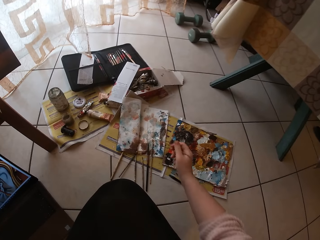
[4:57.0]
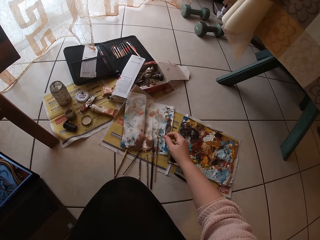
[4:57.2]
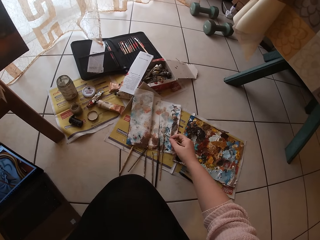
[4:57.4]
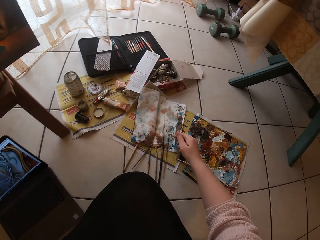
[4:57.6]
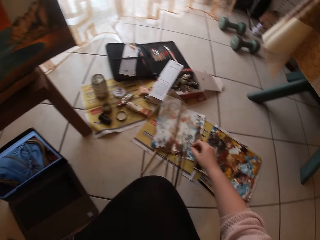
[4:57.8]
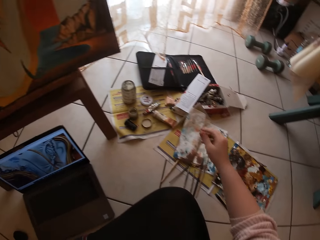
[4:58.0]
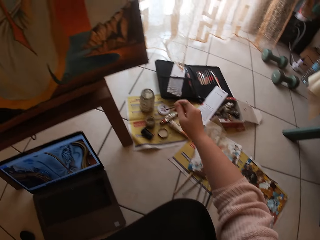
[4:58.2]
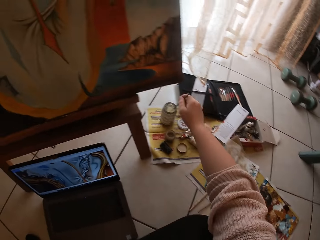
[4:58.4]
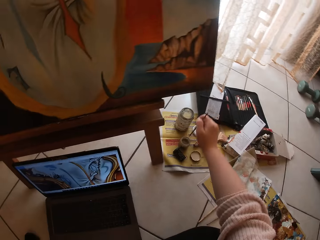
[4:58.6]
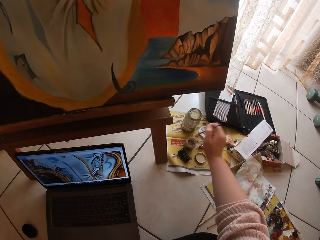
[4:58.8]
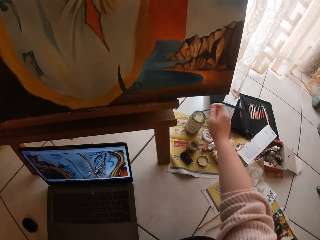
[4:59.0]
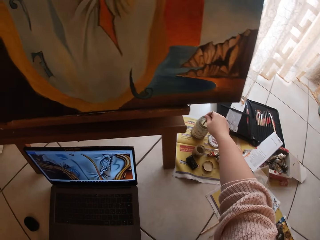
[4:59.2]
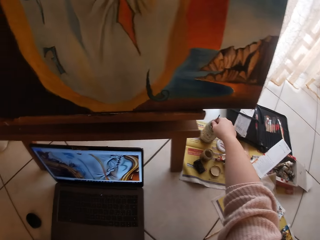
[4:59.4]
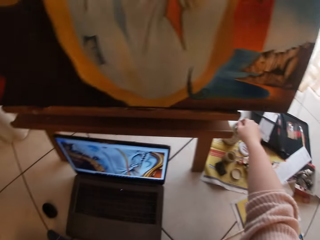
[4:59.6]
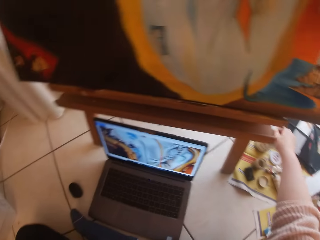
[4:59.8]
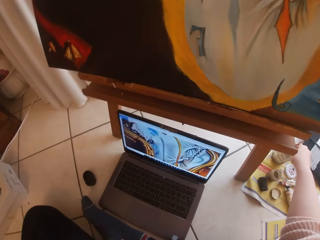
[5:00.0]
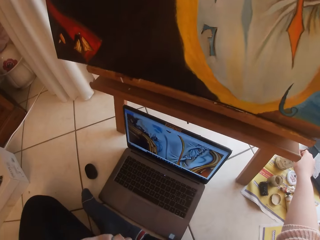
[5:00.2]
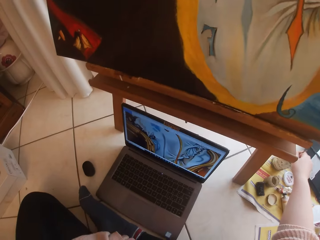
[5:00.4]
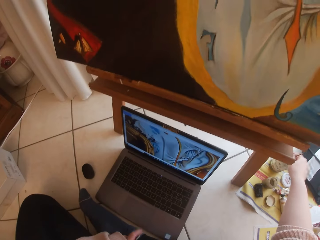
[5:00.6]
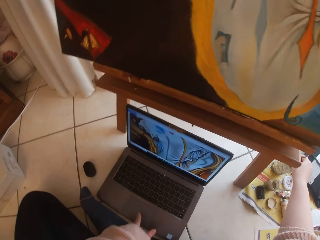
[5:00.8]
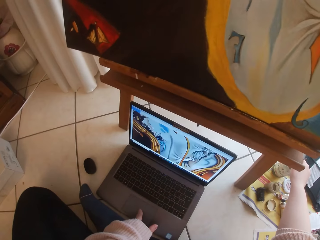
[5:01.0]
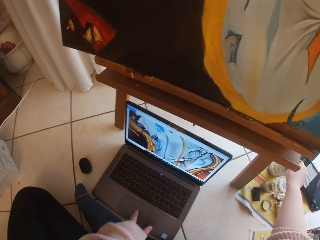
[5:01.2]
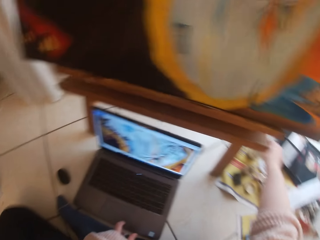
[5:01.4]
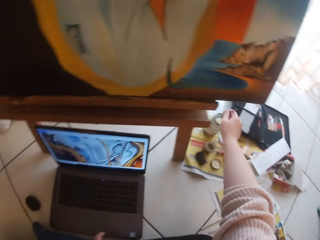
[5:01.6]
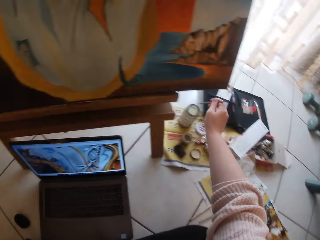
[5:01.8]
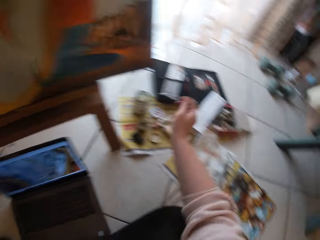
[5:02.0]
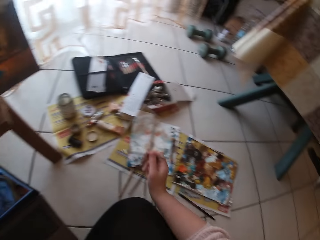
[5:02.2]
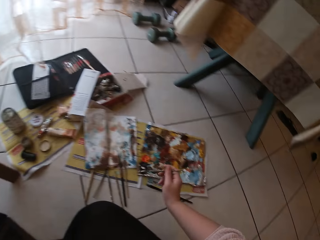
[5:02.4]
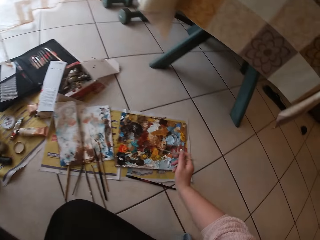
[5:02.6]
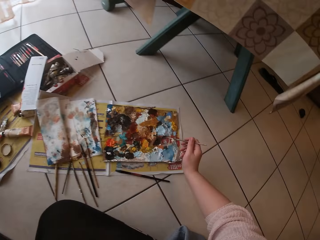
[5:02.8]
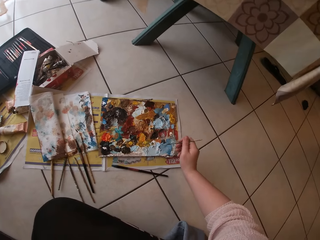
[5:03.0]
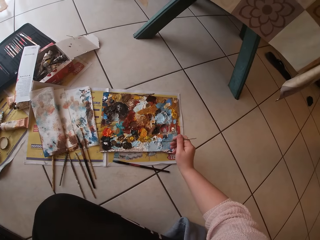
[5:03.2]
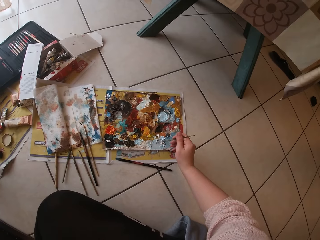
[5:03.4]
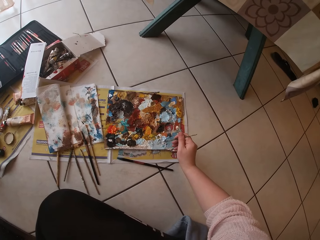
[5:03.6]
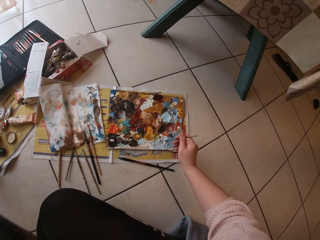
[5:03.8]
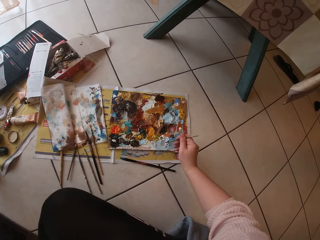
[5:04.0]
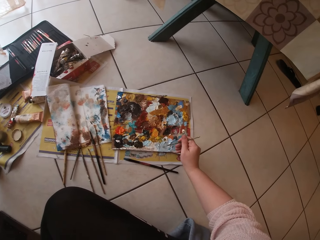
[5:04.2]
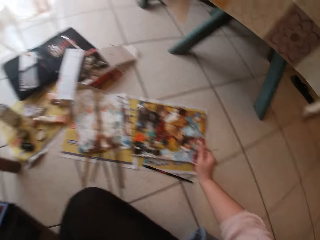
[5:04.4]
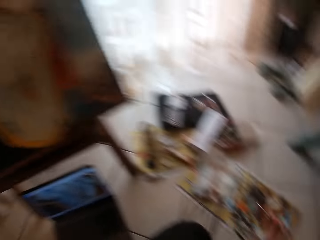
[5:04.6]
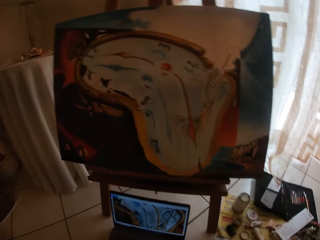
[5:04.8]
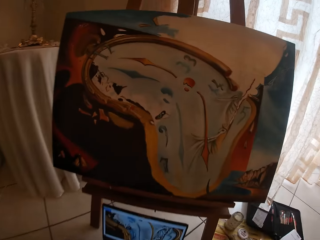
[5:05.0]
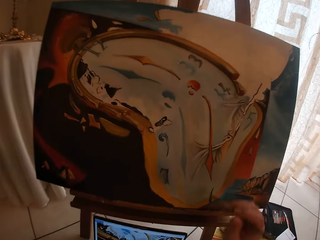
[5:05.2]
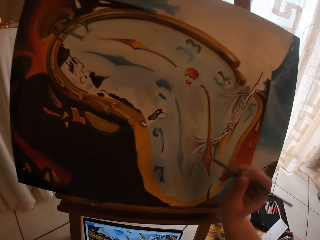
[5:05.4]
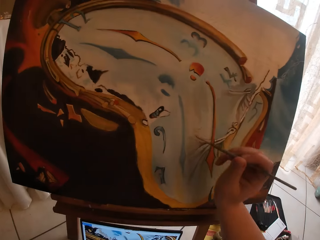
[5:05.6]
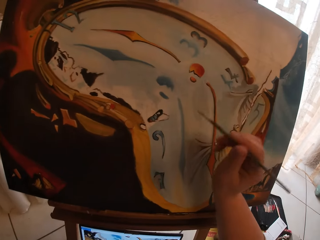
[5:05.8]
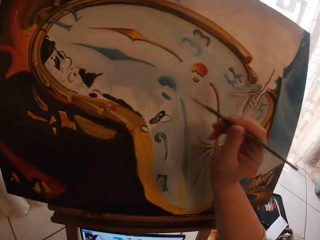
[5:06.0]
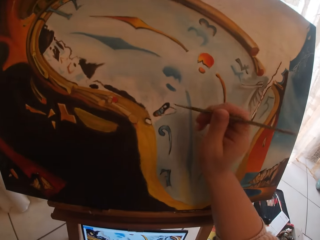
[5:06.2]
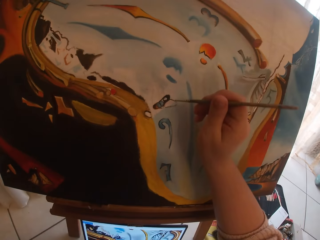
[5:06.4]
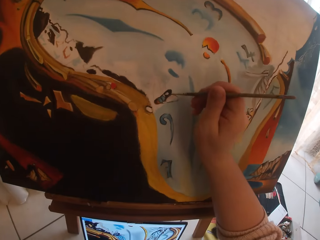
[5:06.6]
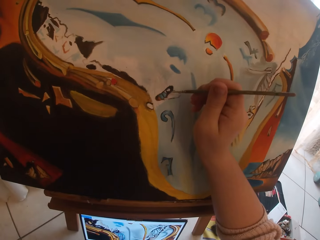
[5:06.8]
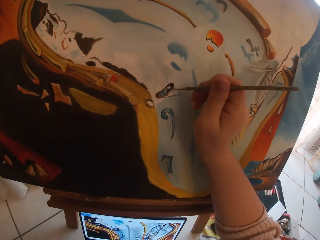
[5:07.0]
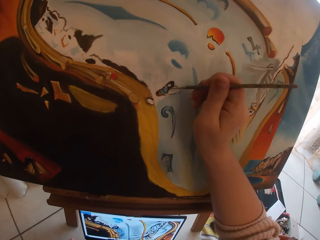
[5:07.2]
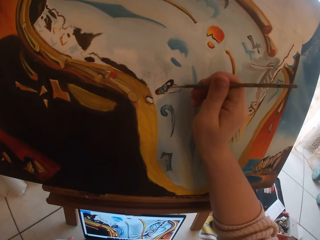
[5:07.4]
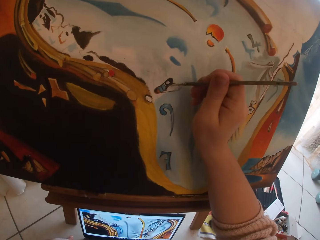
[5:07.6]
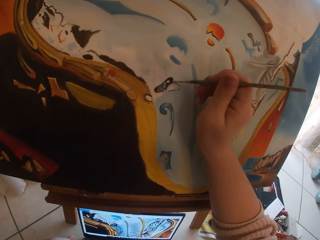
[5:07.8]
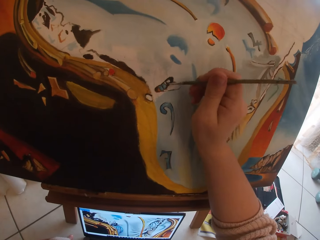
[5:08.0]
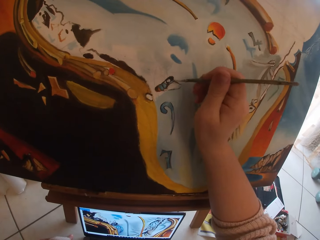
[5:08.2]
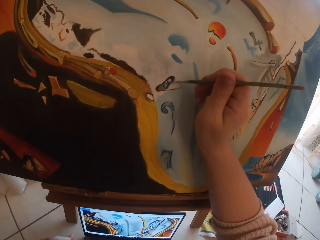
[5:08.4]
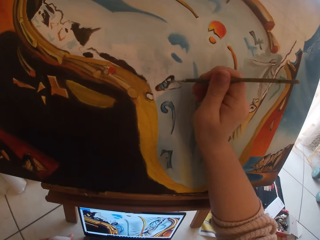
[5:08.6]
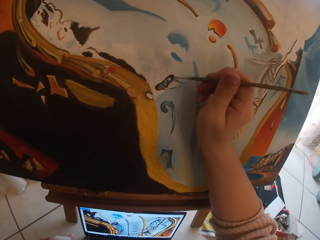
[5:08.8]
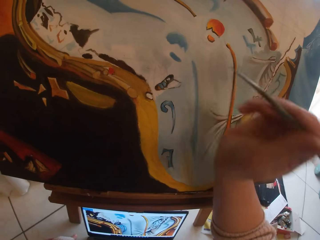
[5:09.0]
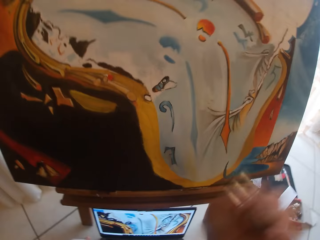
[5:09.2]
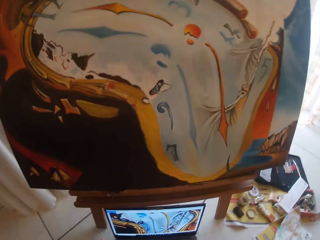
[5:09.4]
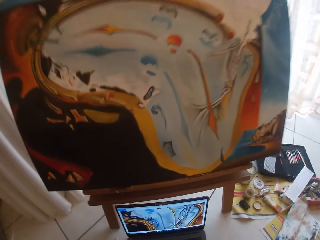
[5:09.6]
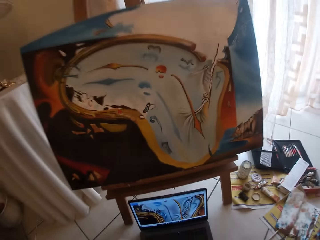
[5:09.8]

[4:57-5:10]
The camera wearer brushes the paint brush on the paper. They put the brush in a liquid container. They brush paint on the palette. They paint on the canvas.

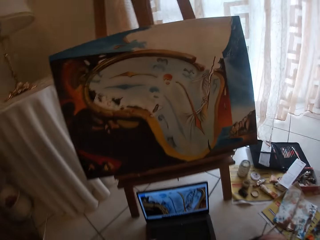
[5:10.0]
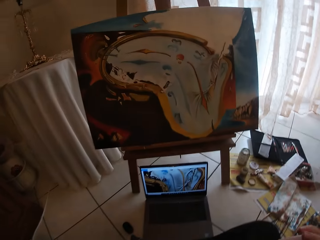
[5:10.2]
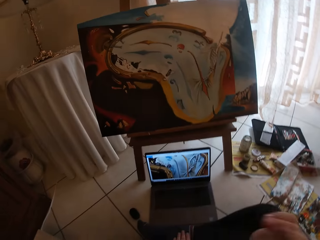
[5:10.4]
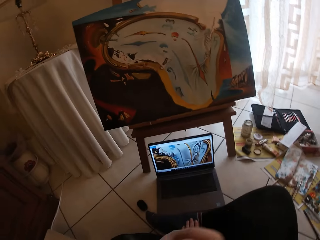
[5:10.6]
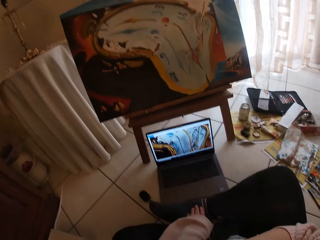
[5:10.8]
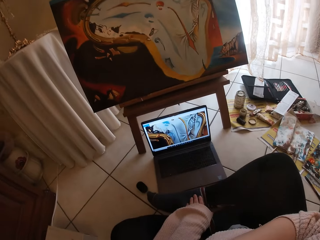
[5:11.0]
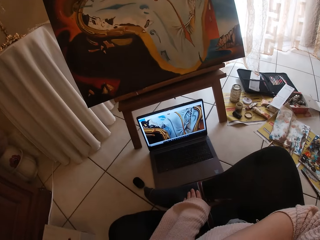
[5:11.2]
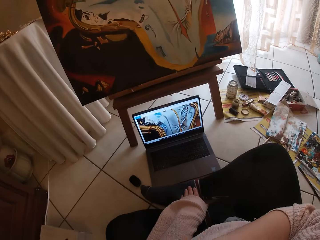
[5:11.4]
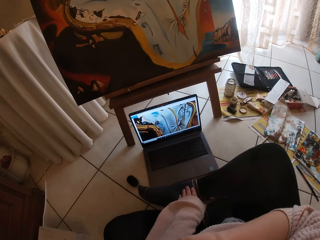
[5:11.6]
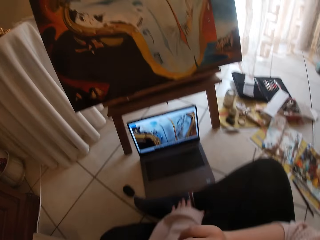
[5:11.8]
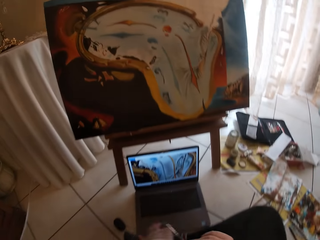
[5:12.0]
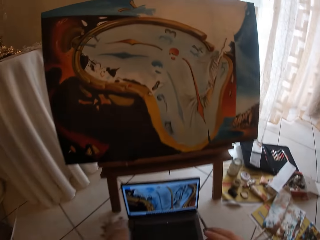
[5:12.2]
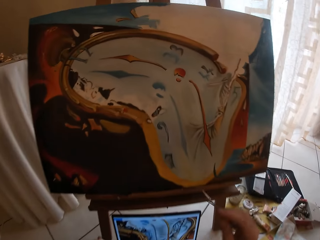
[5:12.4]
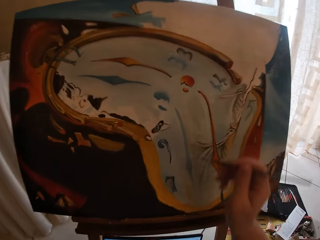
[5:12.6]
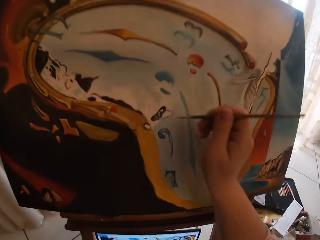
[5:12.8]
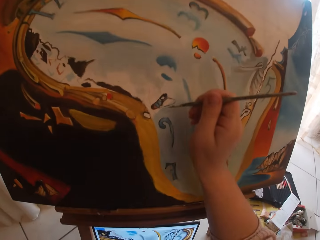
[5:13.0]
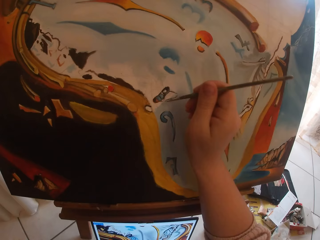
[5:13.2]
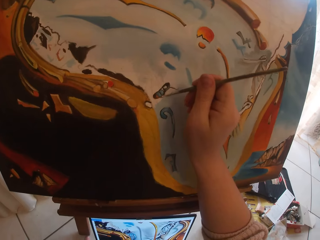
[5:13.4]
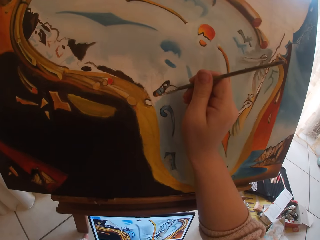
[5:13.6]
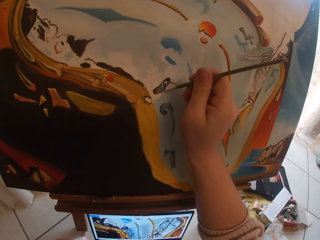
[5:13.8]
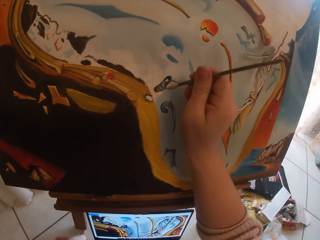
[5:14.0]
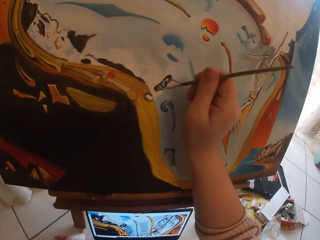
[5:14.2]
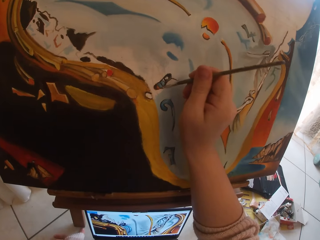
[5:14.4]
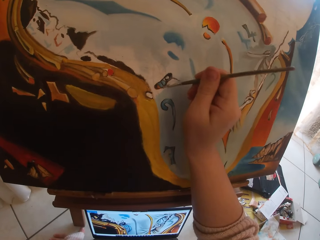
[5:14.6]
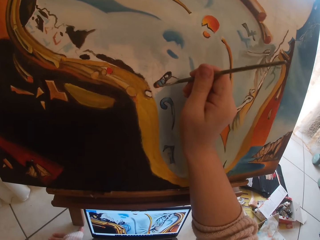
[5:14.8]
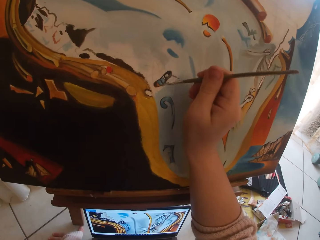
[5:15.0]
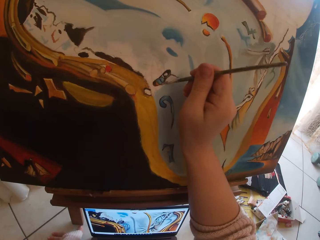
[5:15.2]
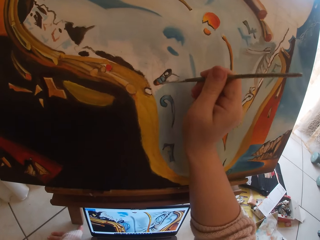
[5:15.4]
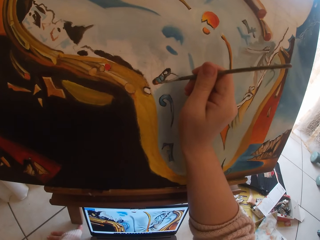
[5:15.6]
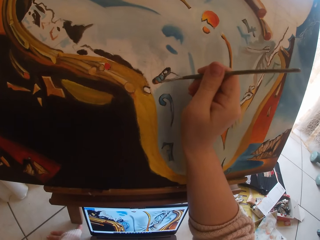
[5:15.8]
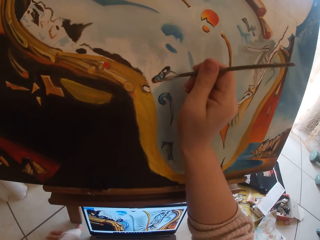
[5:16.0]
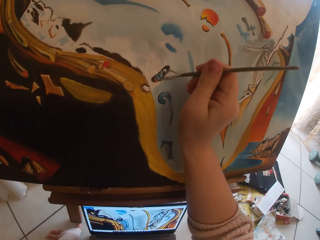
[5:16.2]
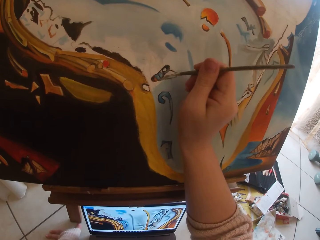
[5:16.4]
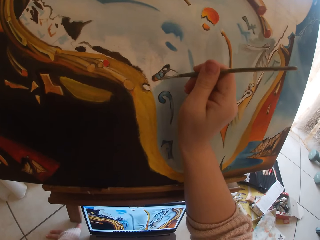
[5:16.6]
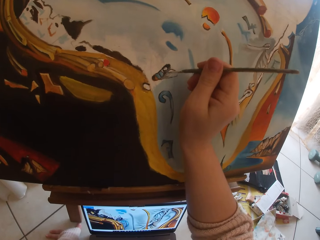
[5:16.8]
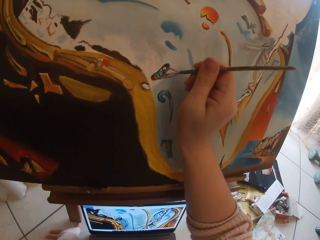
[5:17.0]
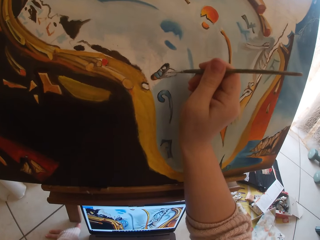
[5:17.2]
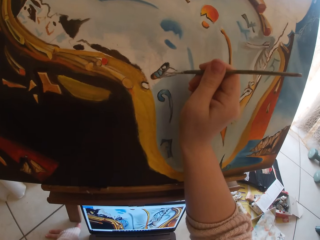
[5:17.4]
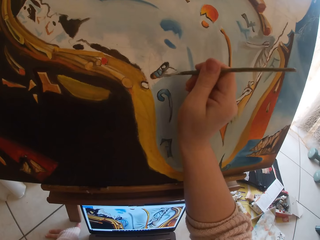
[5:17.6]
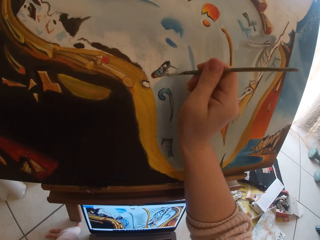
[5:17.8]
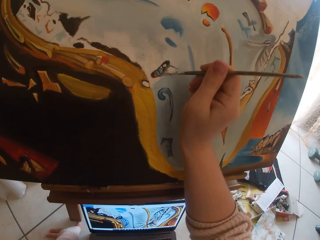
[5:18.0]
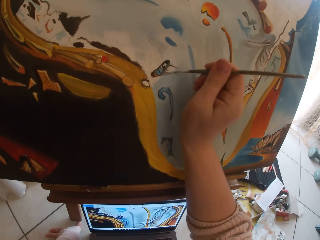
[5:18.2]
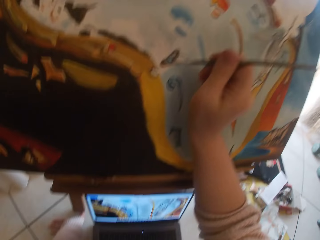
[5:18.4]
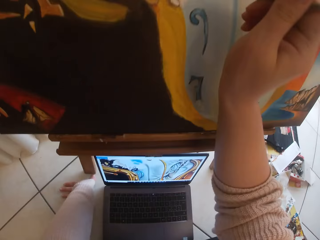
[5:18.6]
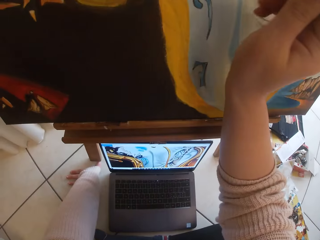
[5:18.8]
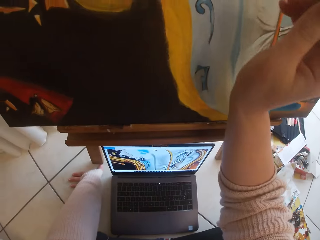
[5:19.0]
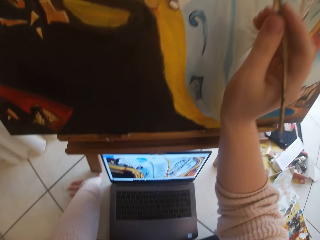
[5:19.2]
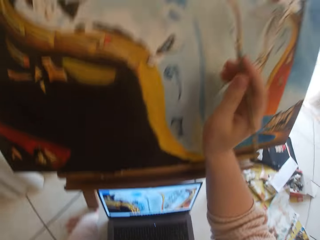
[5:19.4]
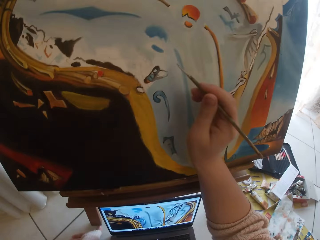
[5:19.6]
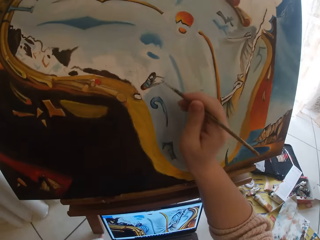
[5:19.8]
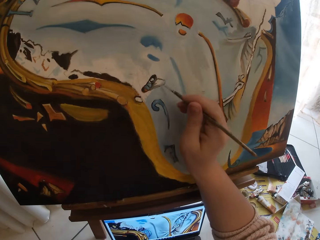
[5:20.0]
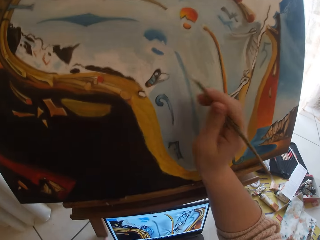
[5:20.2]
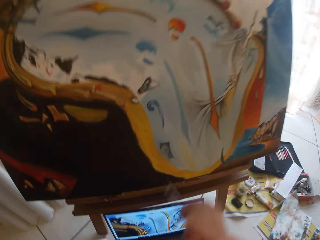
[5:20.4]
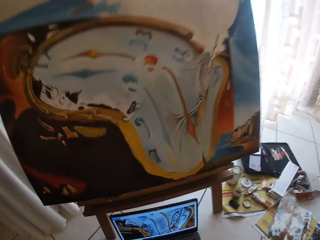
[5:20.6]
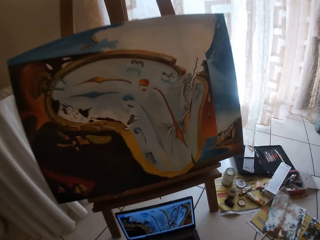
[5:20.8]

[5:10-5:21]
The camera wearer looks at the canvas. They continue painting the canvas. They look at the laptop.
